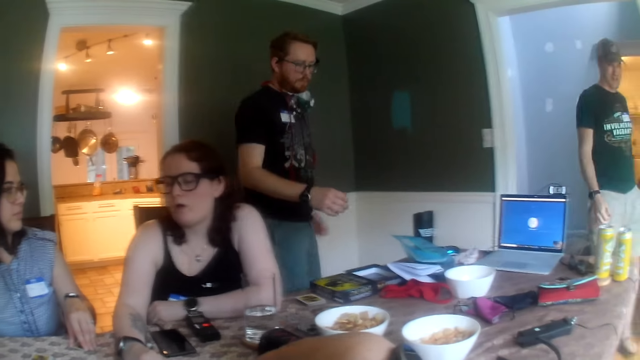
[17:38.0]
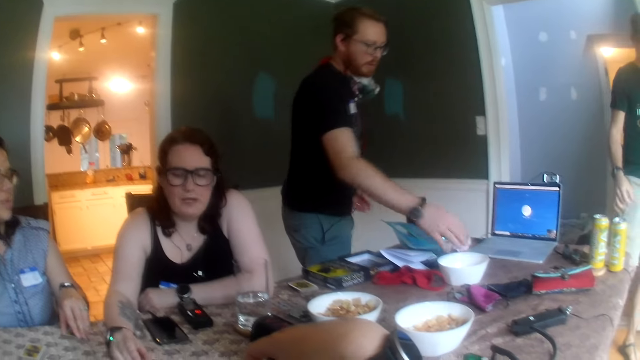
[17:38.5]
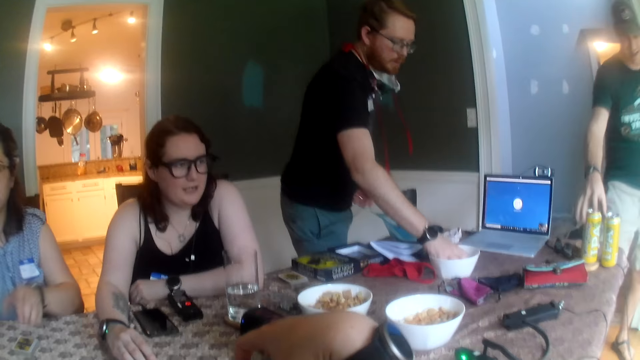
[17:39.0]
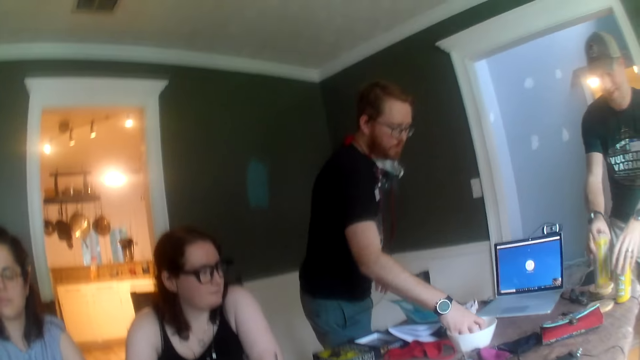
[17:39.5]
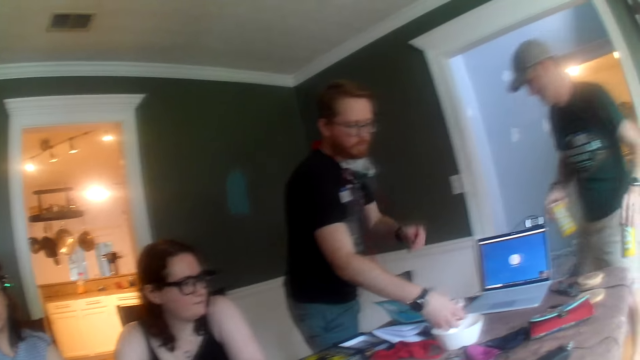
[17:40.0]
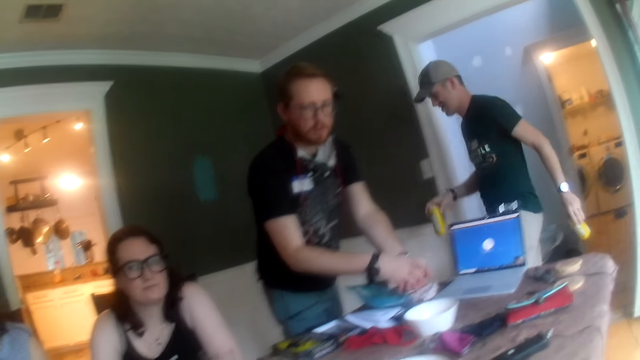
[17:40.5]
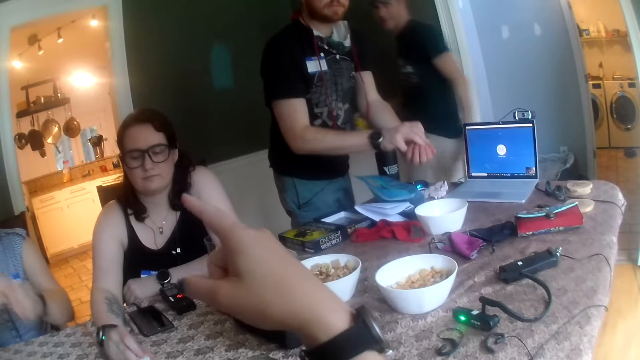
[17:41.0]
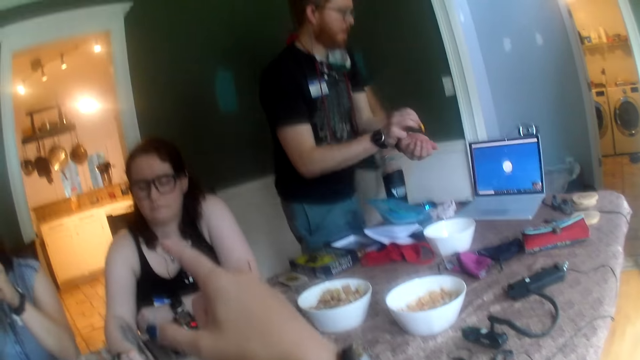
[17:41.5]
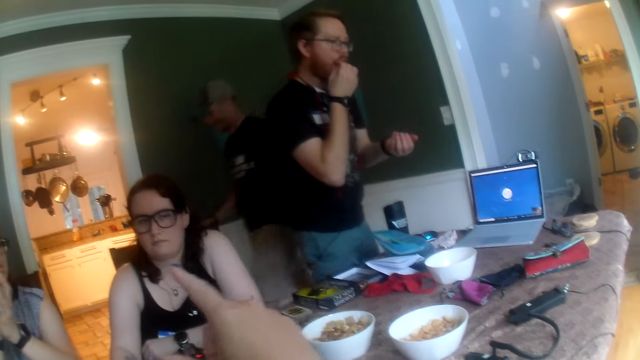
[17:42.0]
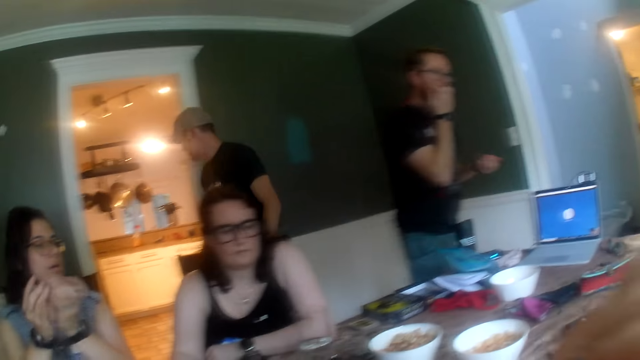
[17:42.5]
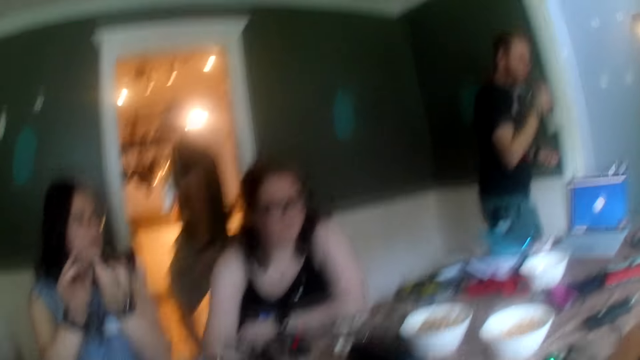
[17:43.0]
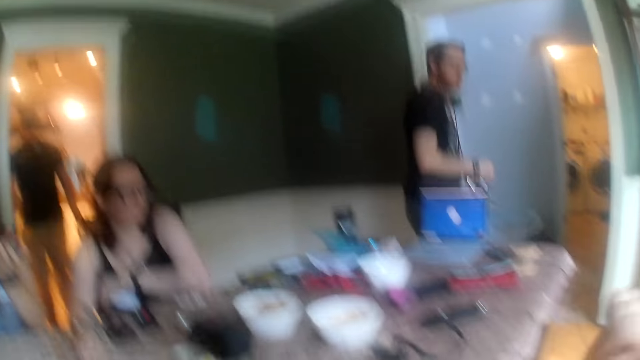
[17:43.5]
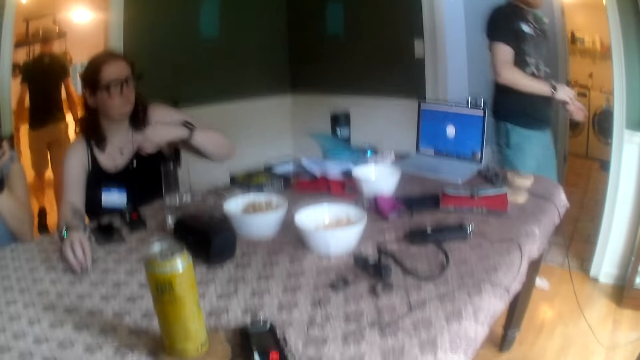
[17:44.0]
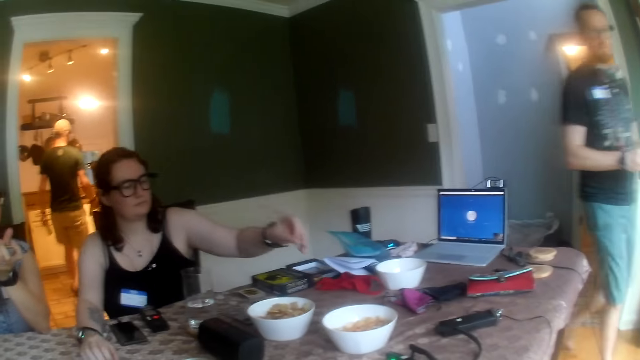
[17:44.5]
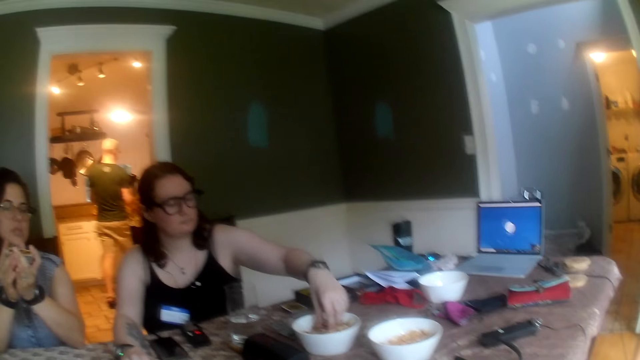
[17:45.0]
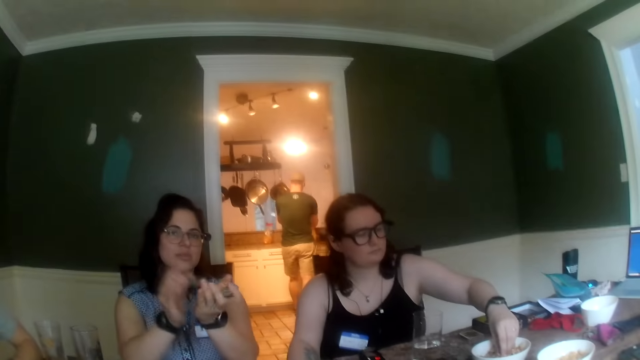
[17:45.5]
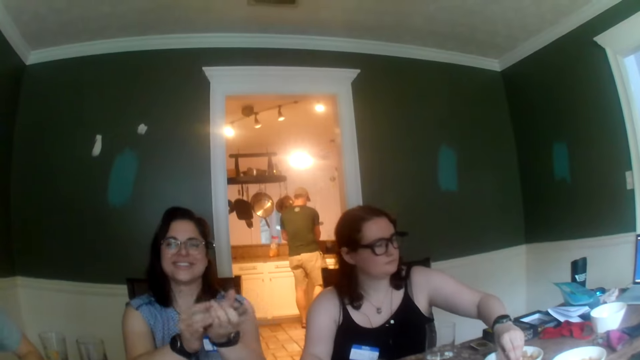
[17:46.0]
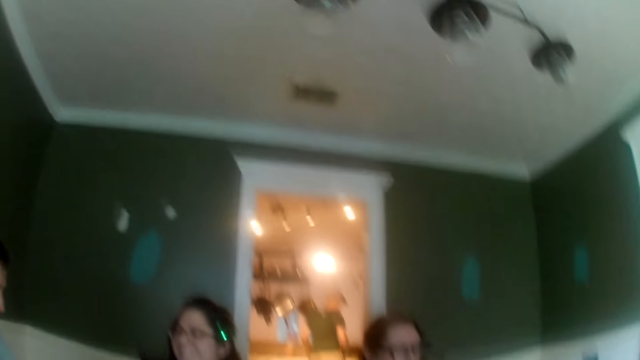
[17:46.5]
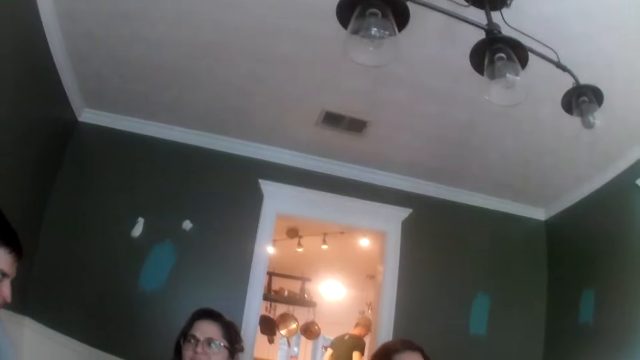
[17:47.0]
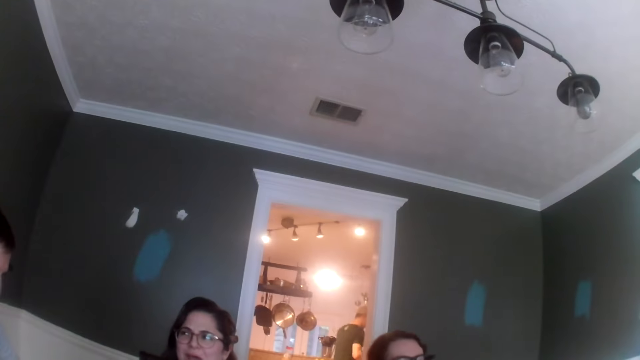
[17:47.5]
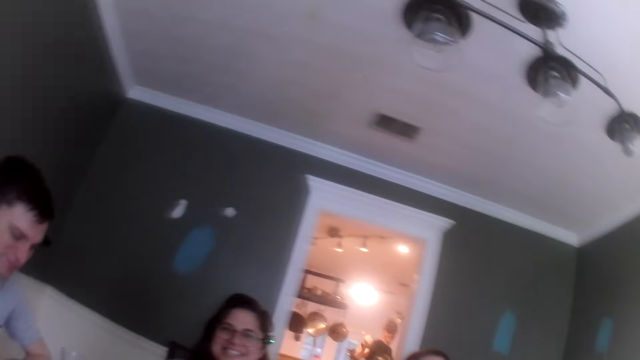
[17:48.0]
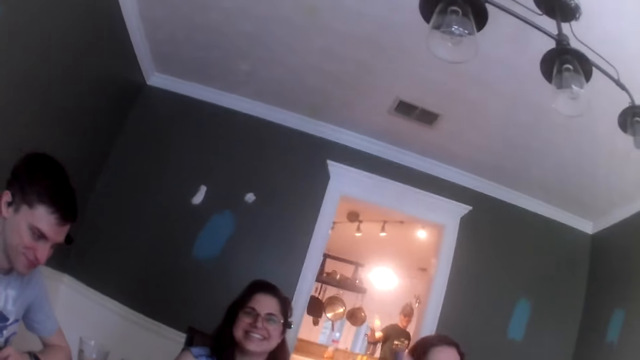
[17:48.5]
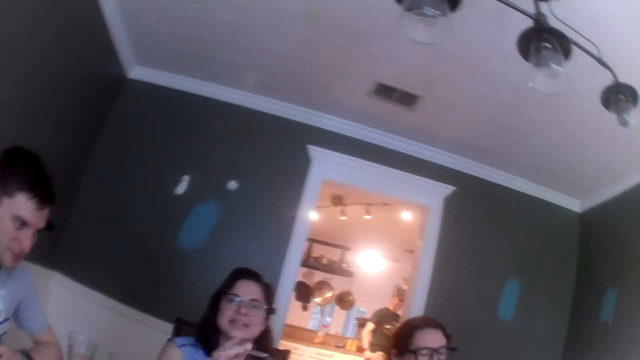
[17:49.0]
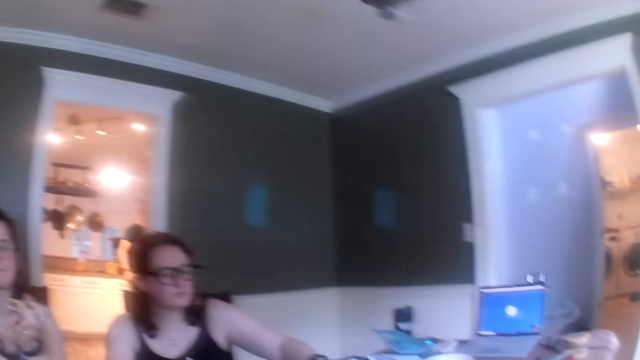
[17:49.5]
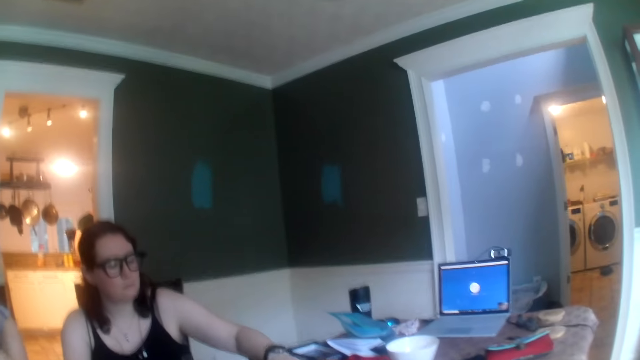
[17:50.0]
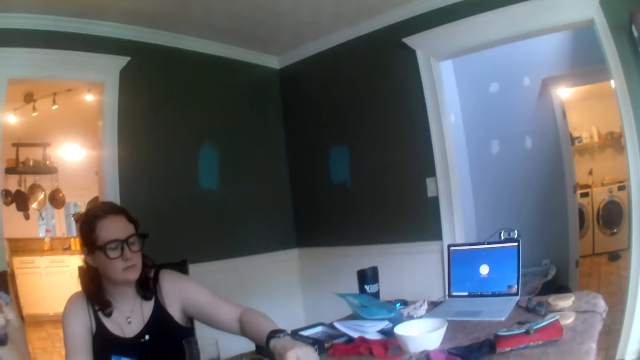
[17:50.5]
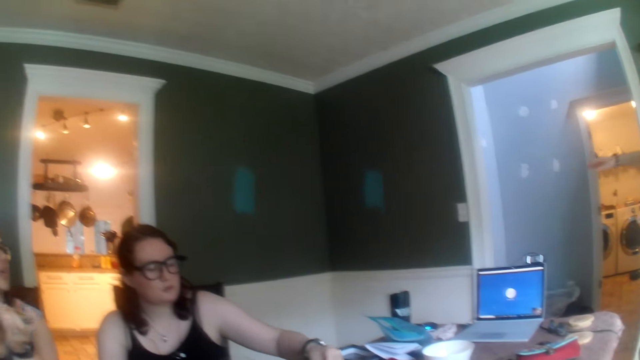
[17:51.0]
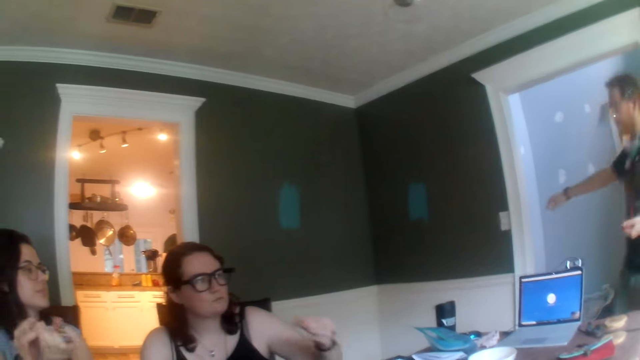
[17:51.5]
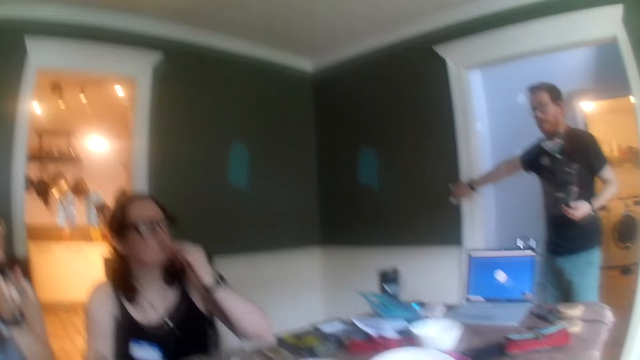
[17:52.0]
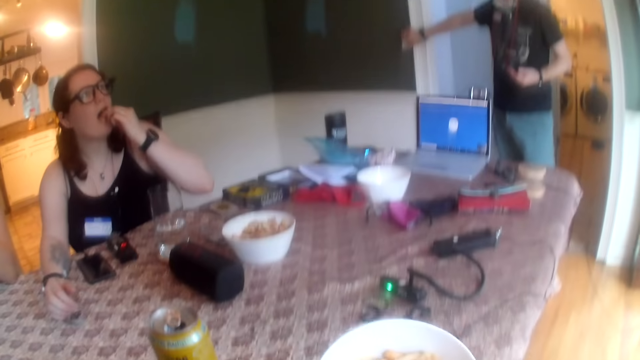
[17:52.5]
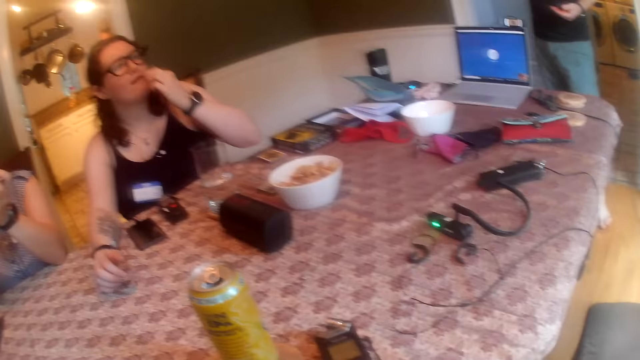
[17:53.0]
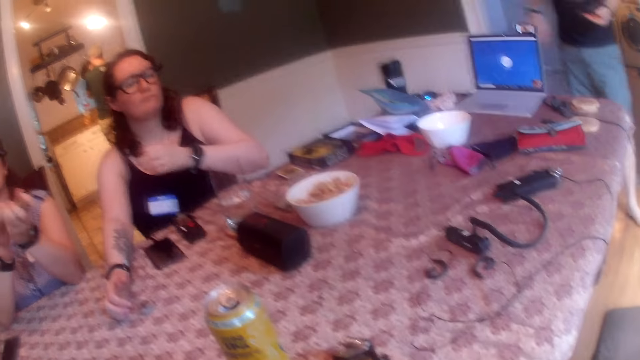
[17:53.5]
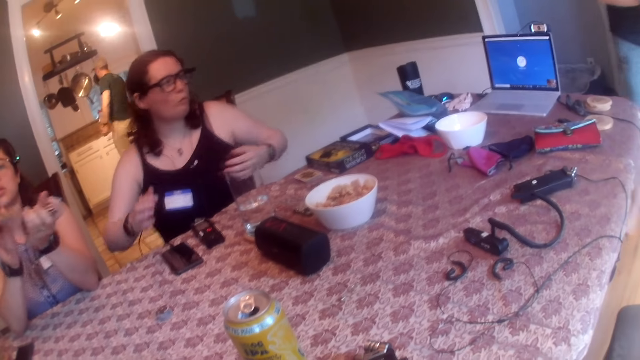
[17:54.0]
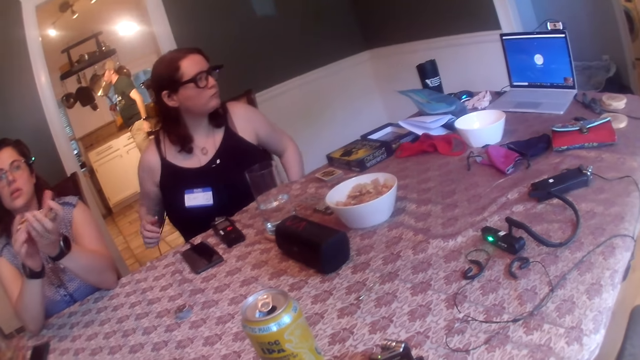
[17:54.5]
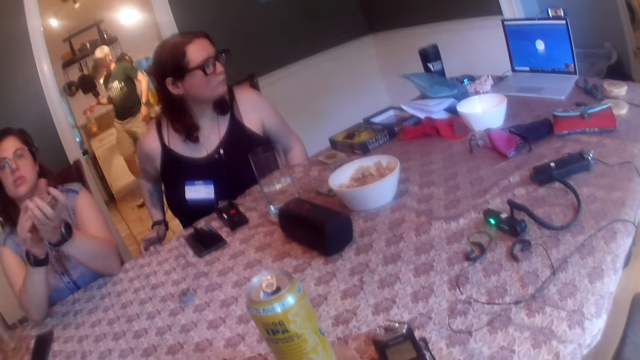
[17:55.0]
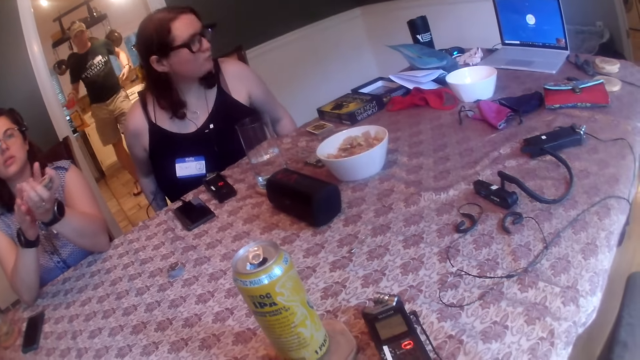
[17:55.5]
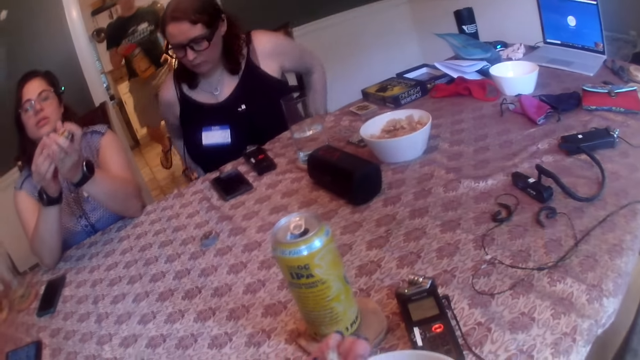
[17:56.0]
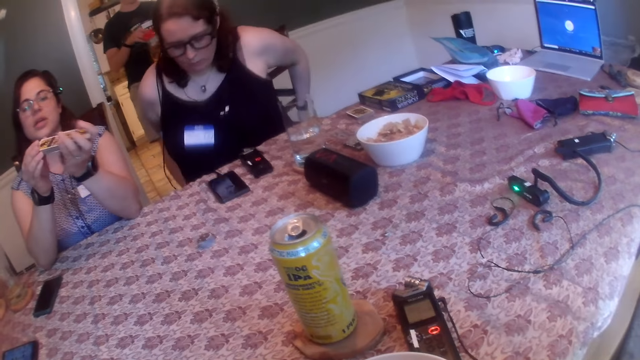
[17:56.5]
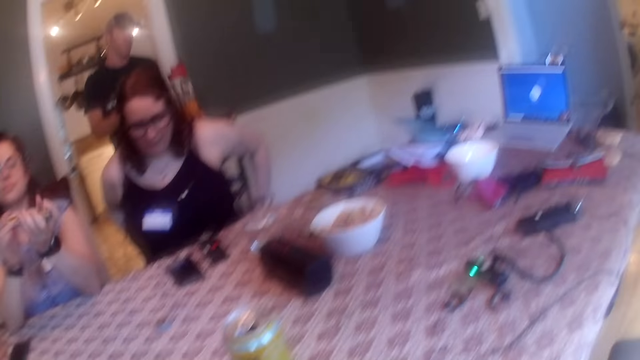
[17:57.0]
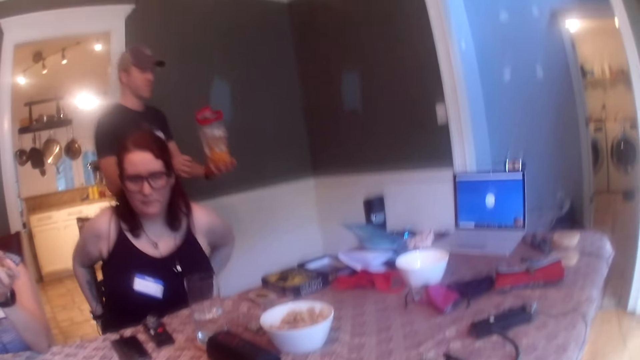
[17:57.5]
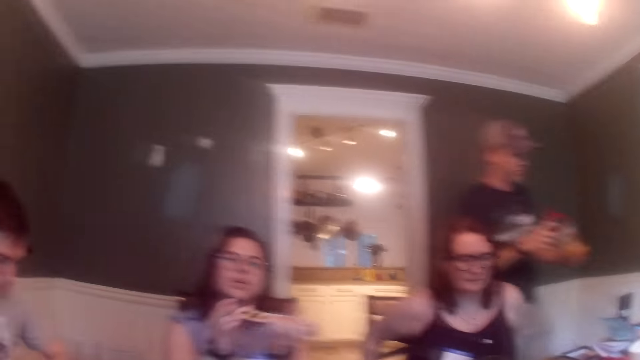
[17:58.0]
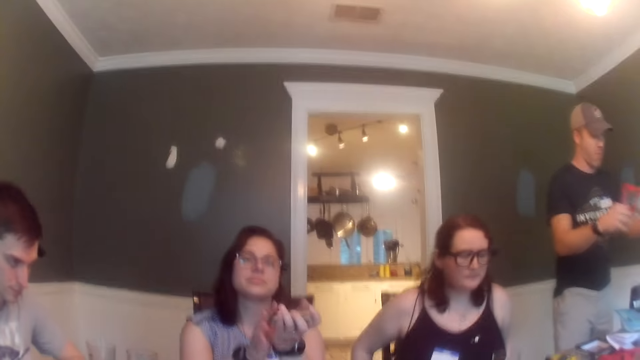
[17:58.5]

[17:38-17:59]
A man walks into the dining room from the corridor. The camera wearer looks around. The man picks a can of beer from the table with his right hand. Another man packs corn puffs from a bowl on the table with his right hand. The first man picks a can of beer from the table with his left hand. He walks into the kitchen from the dining room. The camera wearer dialogues with a woman. She points to another woman with her right hand. The other man places the corn puffs on his left palm with his right hand, picks a corn puff from his left palm with his right hand, and puts the corn puff in his mouth with his right hand. The first woman shuffles the deck of cards in her left hand with her right hand. The camera wearer looks around. A man dialogues with the other woman. The camera wearer looks around. The other woman picks peanuts from the bowl of peanuts with her left hand. She puts the peanuts in her mouth with her left hand. The man who packs the corn puffs switches on a light in the dining room with his right hand. The first man picks a pack of corn puff from a kitchen countertop with his right hand. The camera wearer dialogues with the other woman. The first man walks into the dining room from the kitchen. He wipes his left hand on his cloth. He passes the pack of corn puff from his right hand to his left hand. The camera wearer looks around.
